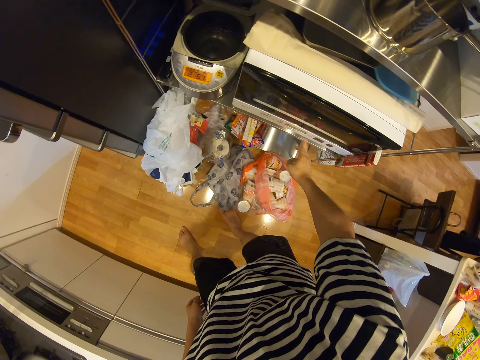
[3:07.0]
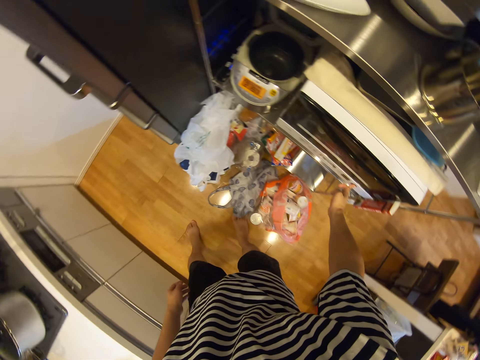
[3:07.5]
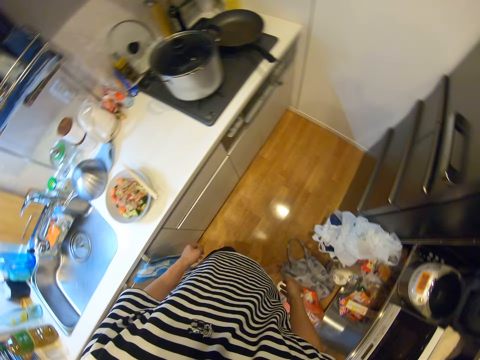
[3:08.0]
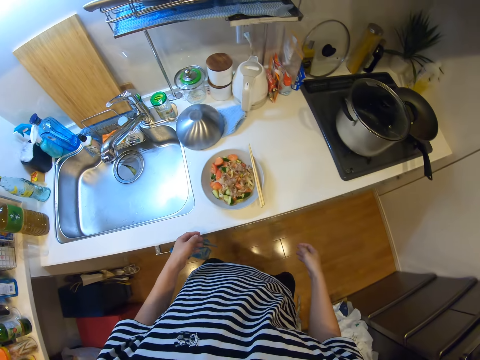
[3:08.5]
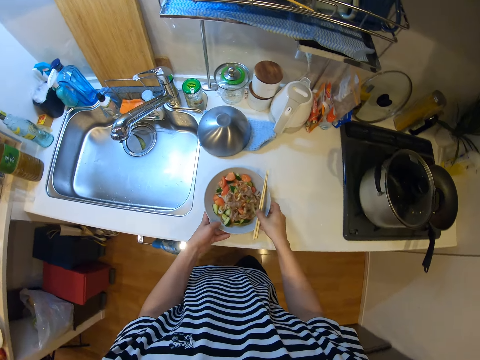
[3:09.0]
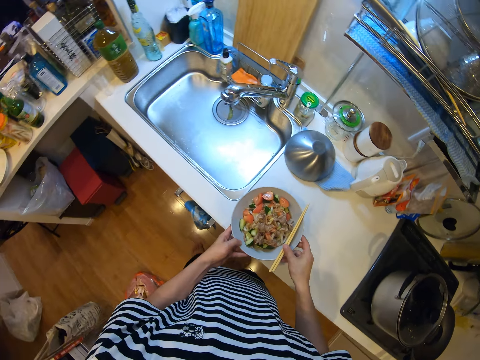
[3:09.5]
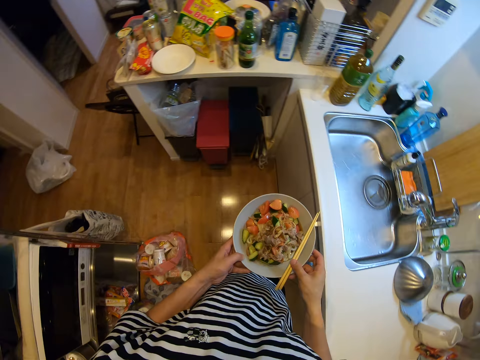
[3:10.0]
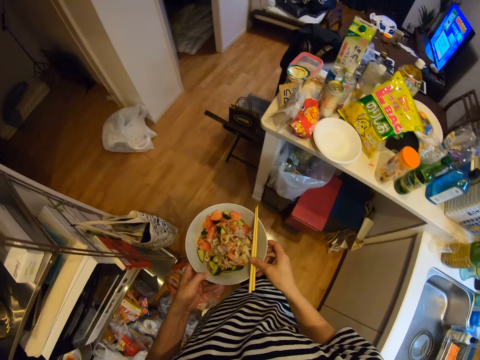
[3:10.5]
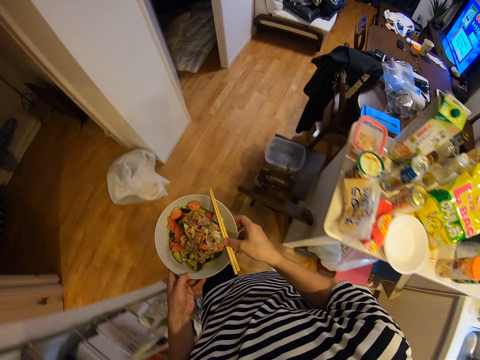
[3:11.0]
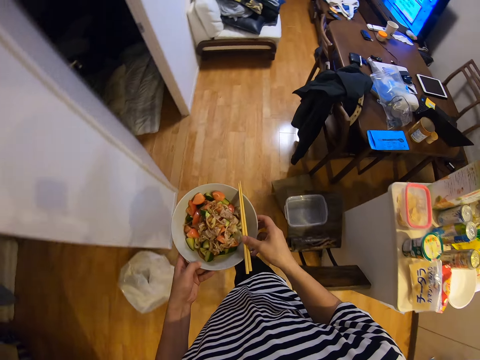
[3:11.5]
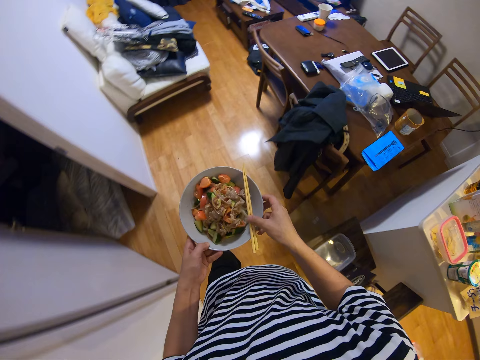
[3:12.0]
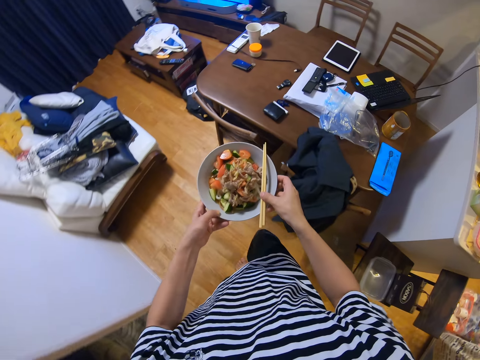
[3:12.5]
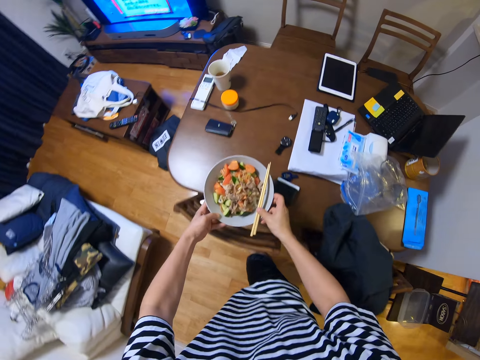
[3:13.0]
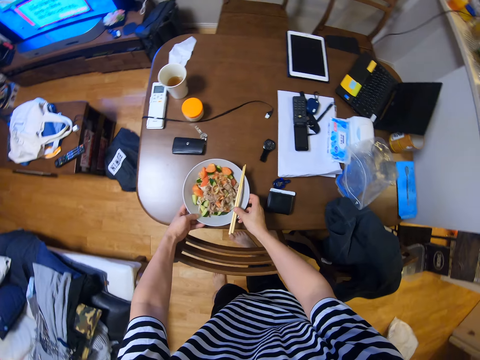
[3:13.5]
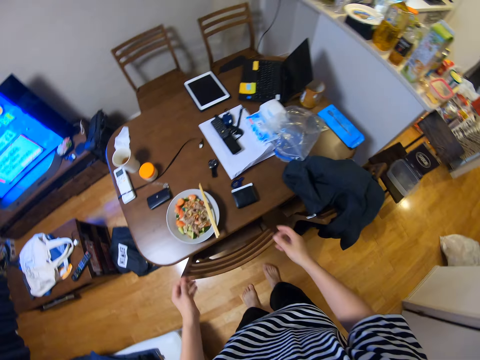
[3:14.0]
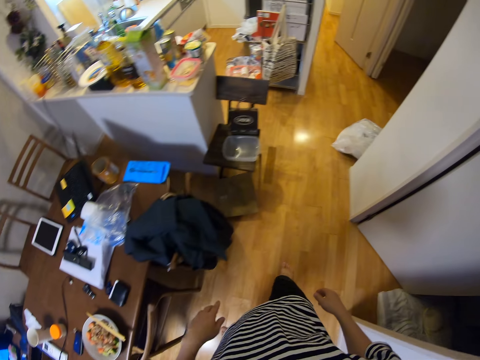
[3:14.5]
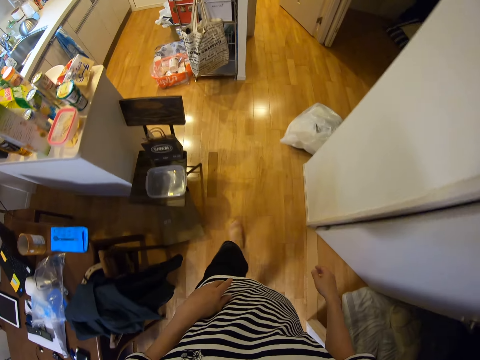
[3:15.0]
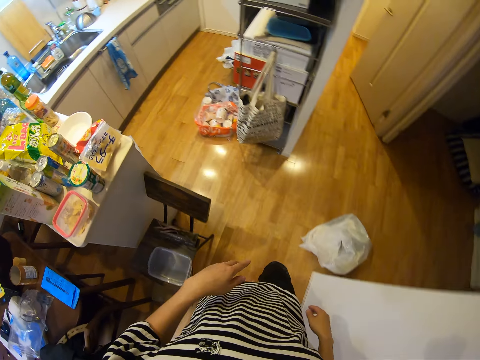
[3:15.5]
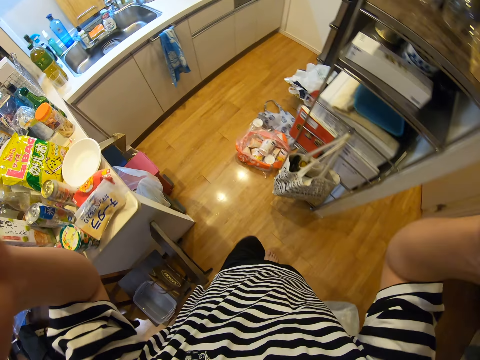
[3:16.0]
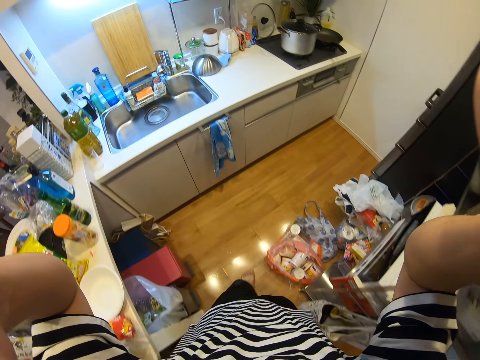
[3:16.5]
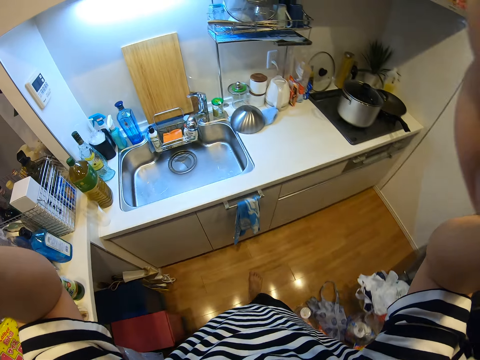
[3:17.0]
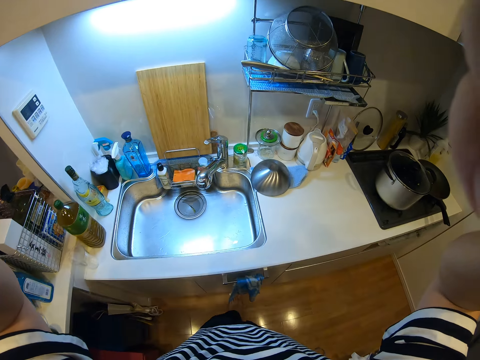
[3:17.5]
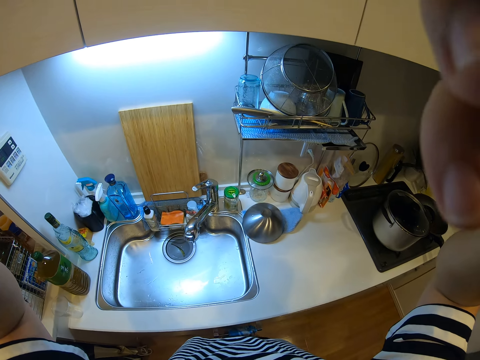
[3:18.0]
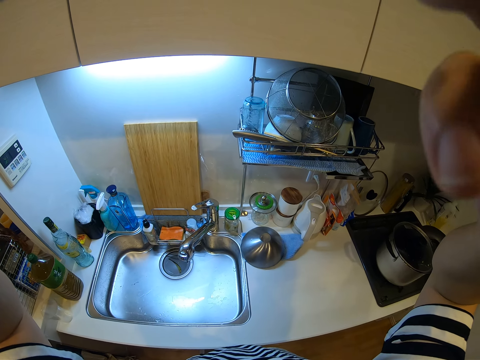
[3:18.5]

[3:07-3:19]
The camera wearer presses buttons on the microwave. She puts the tin in the microwave. She picks up a plate of salad. She carries the plate of food to the table. She walks. She drops the plate on a dining table. She walks. She touches the camera on her head. She moves her hand up.
